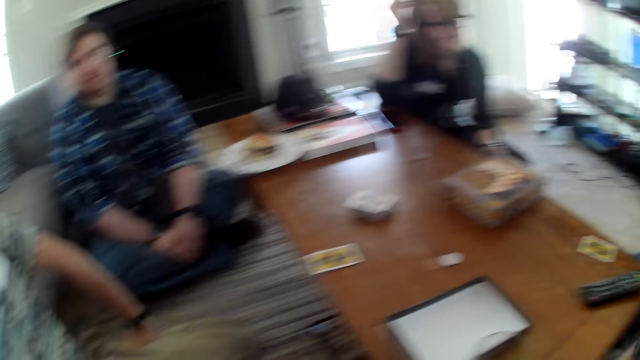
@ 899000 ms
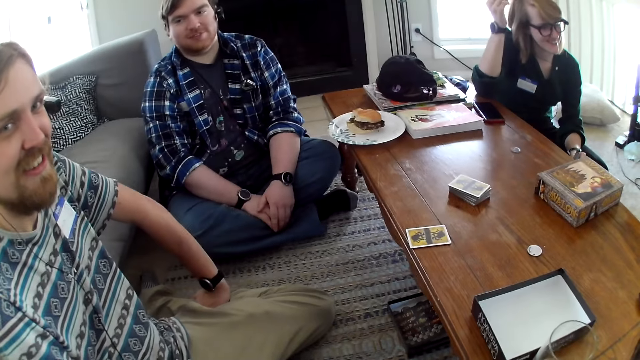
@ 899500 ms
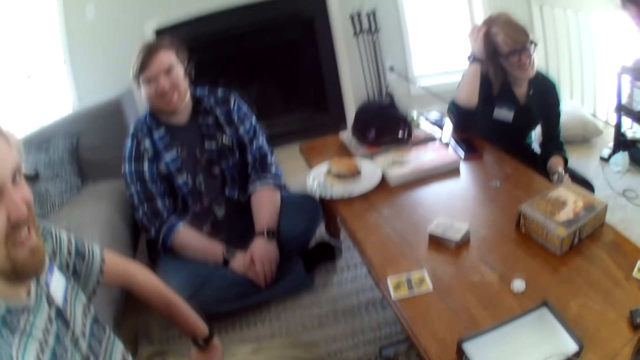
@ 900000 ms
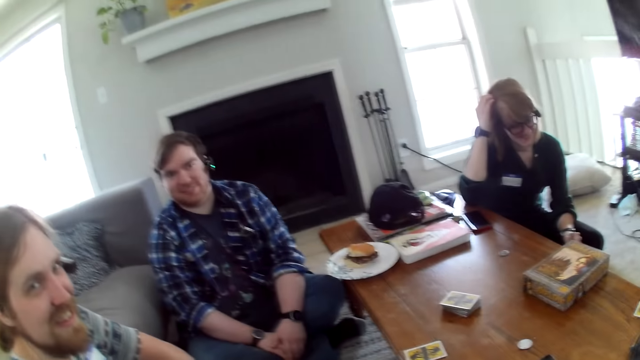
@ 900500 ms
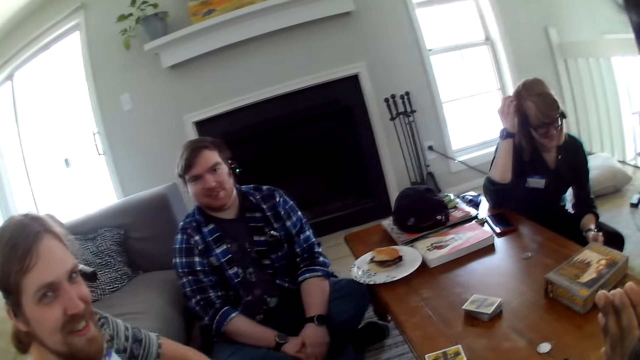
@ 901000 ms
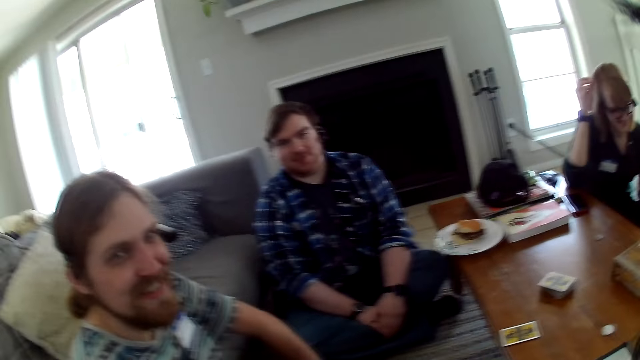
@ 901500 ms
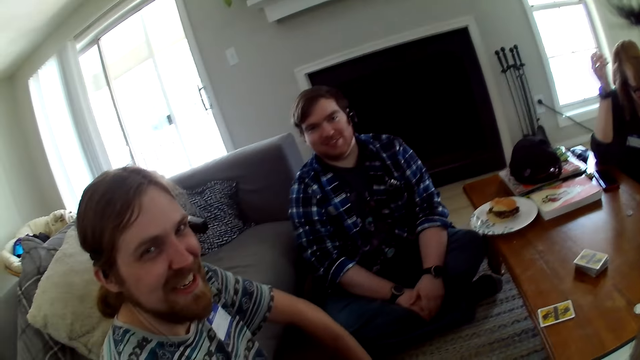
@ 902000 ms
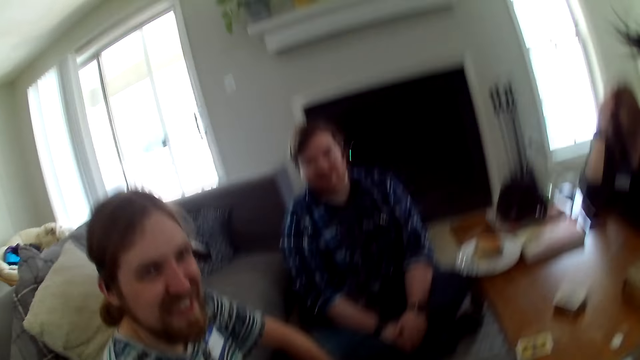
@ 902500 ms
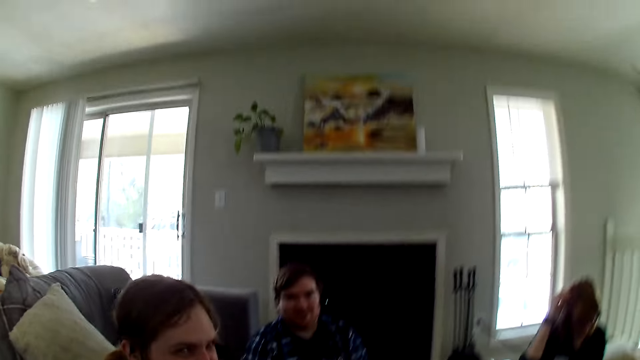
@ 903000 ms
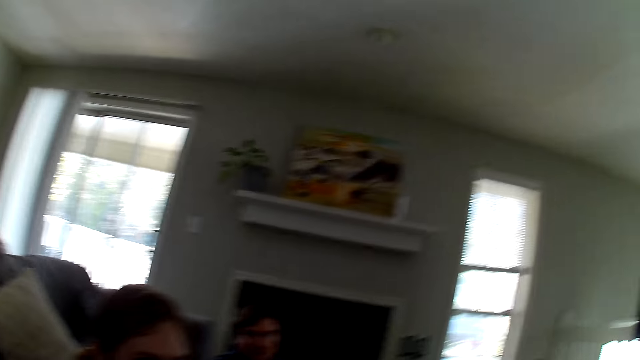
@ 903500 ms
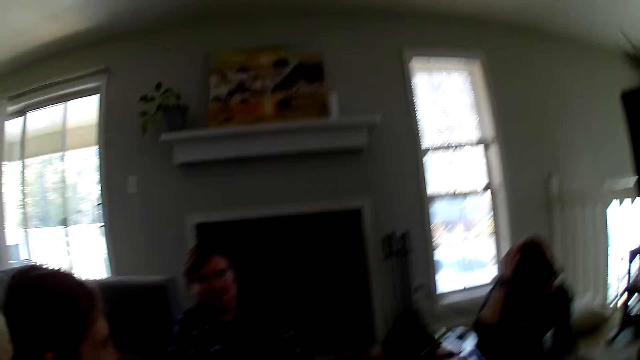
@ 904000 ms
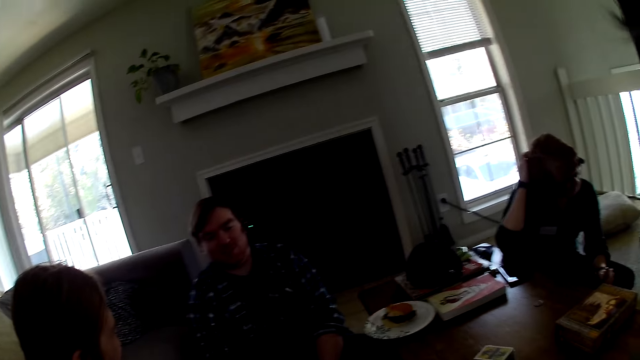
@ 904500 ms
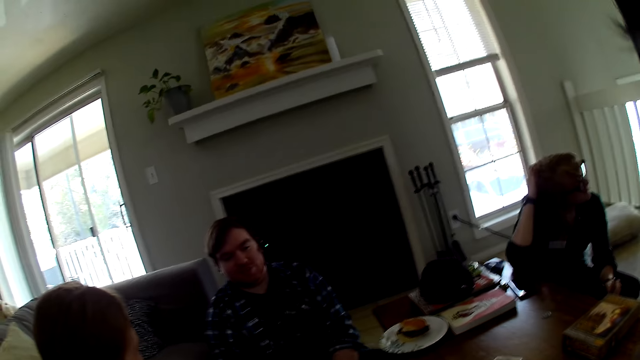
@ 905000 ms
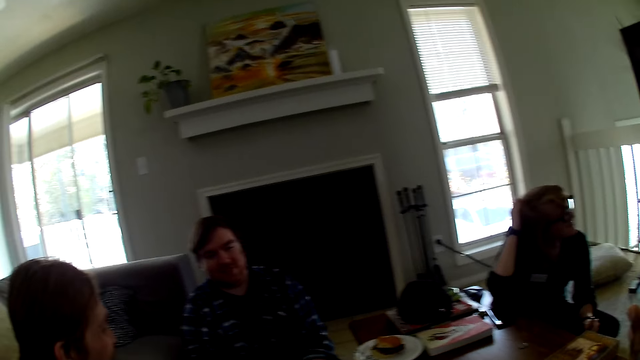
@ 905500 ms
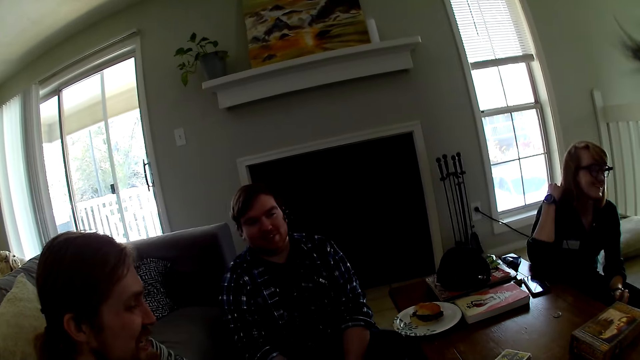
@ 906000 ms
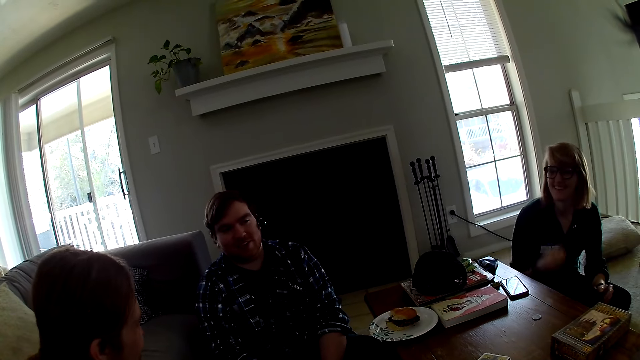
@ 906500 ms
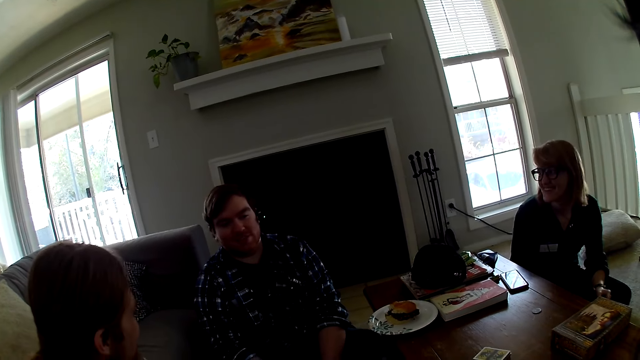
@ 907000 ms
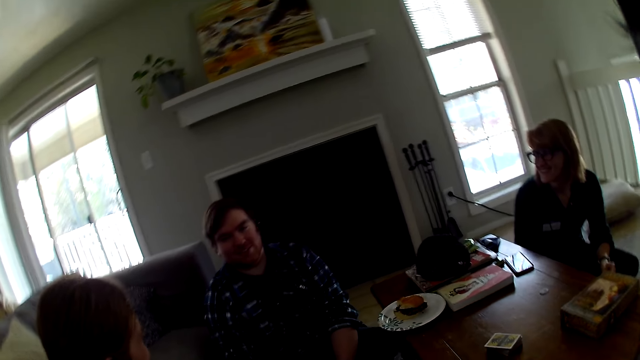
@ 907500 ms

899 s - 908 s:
A man looks at the camera wearer.

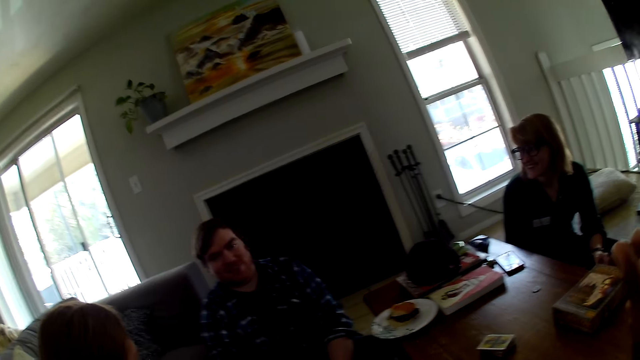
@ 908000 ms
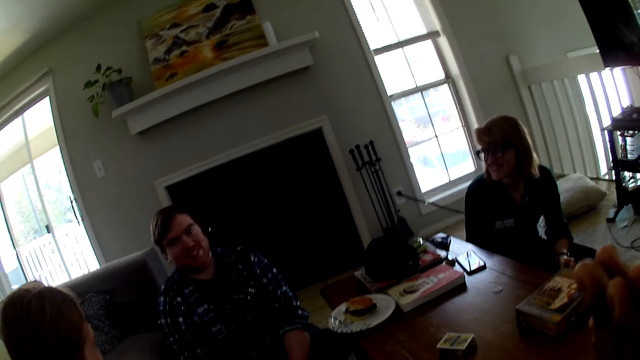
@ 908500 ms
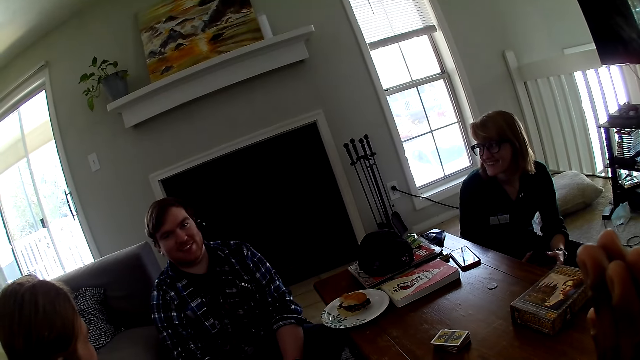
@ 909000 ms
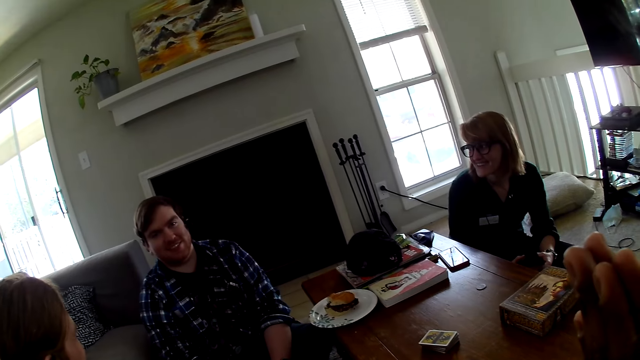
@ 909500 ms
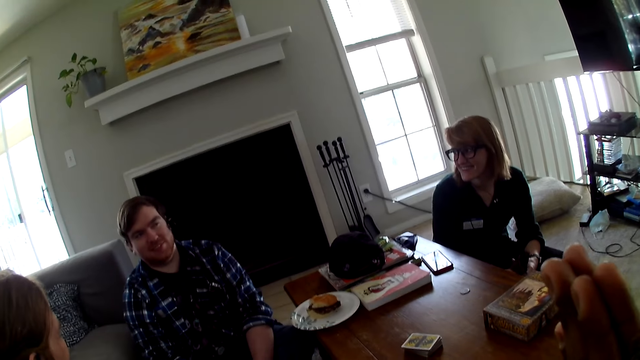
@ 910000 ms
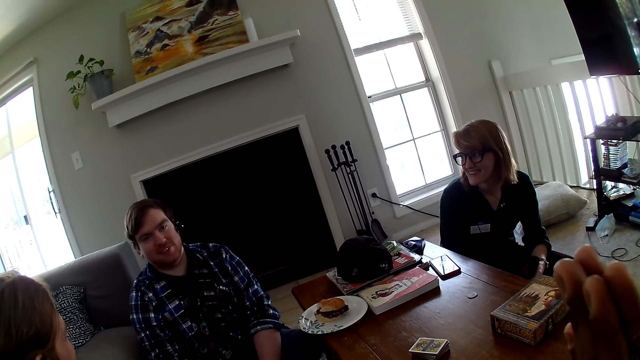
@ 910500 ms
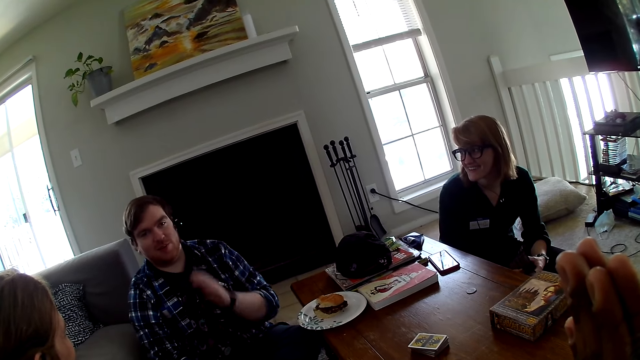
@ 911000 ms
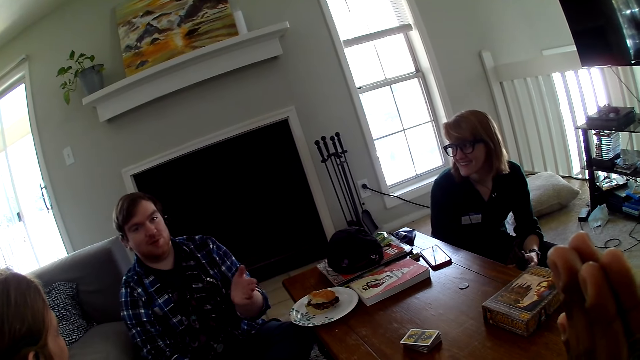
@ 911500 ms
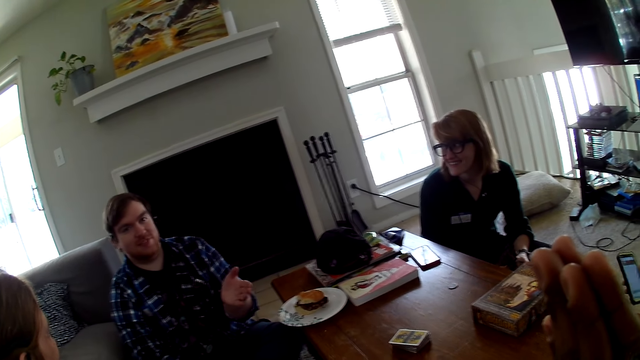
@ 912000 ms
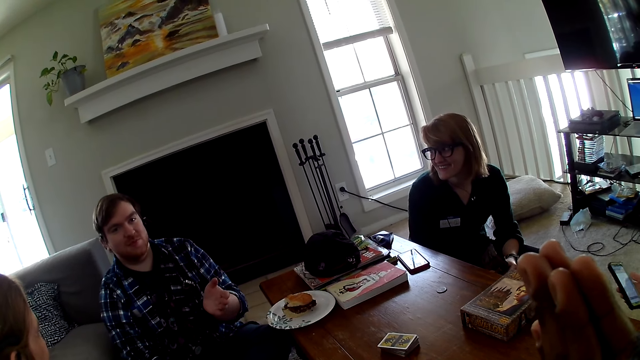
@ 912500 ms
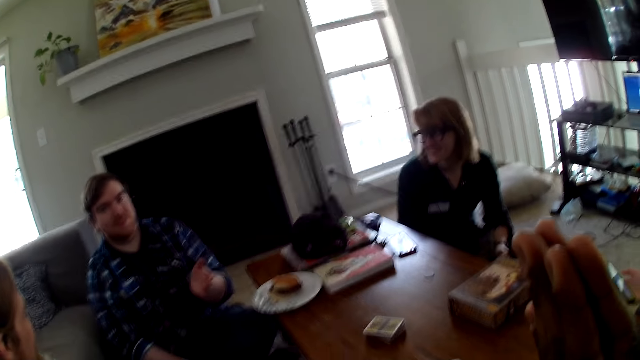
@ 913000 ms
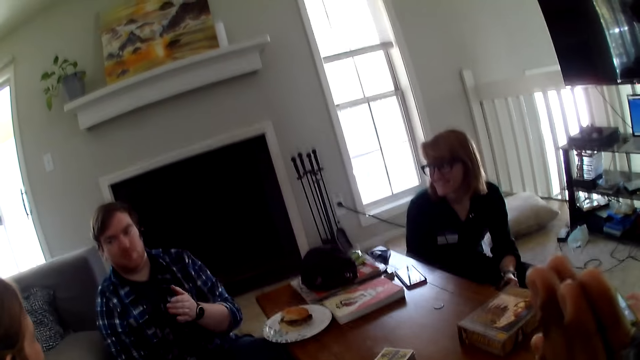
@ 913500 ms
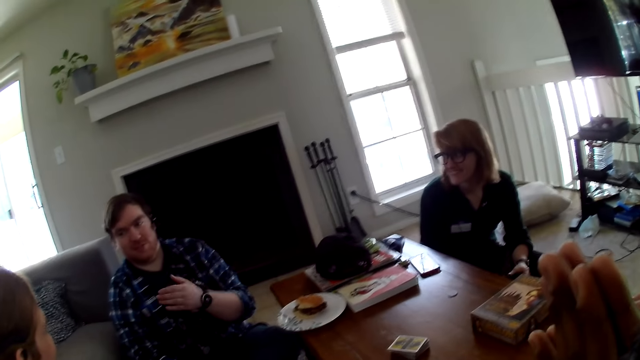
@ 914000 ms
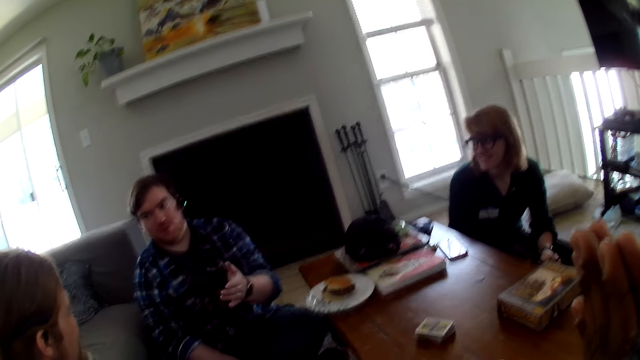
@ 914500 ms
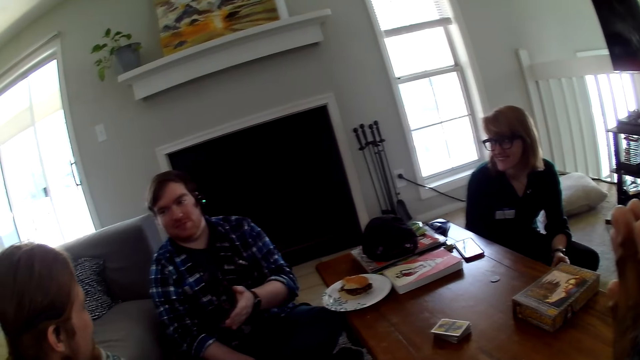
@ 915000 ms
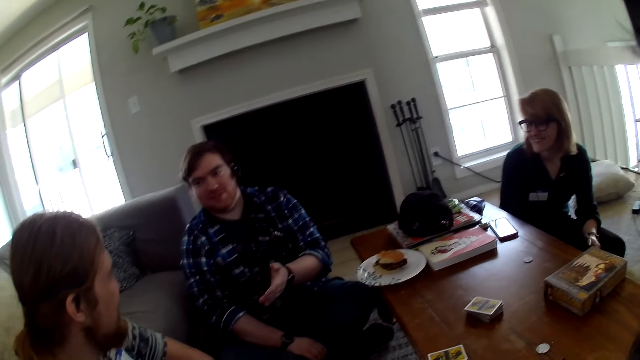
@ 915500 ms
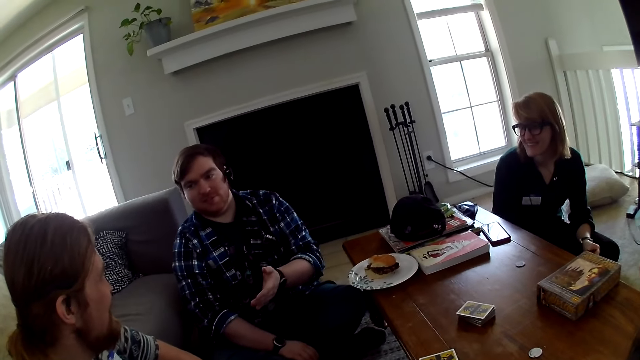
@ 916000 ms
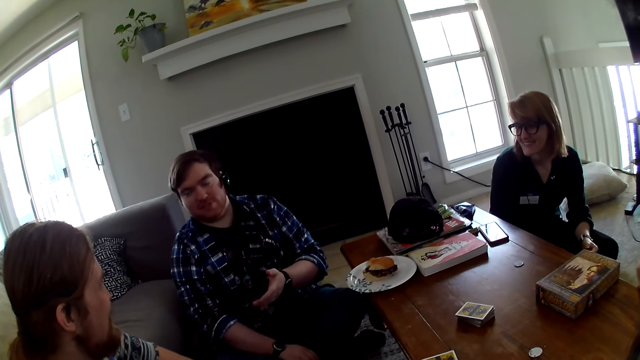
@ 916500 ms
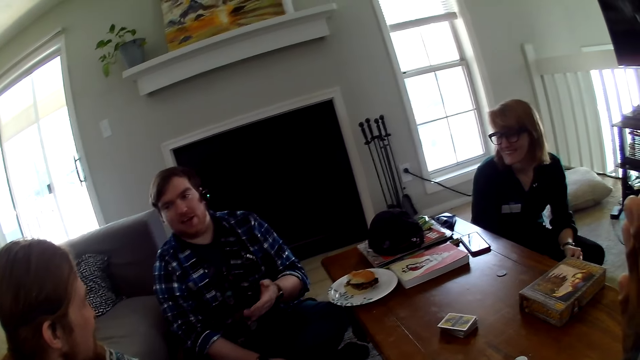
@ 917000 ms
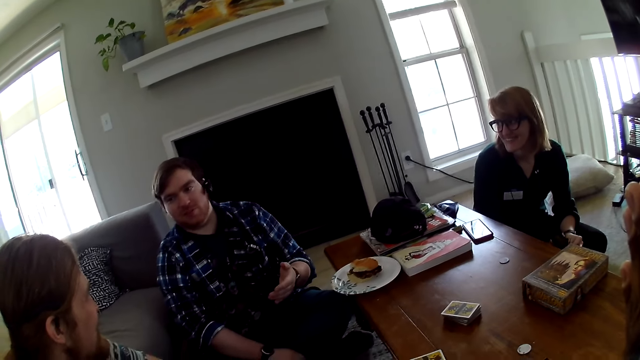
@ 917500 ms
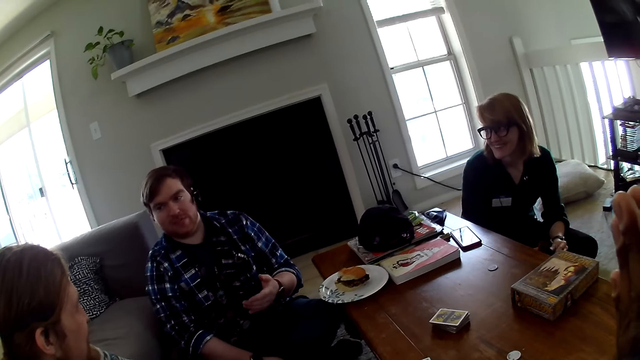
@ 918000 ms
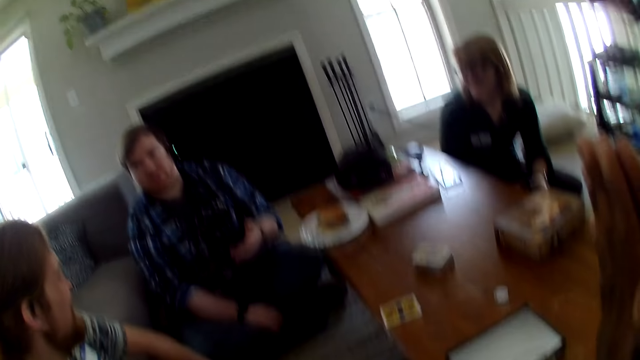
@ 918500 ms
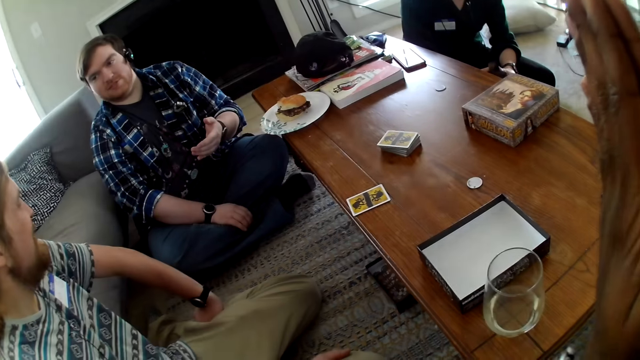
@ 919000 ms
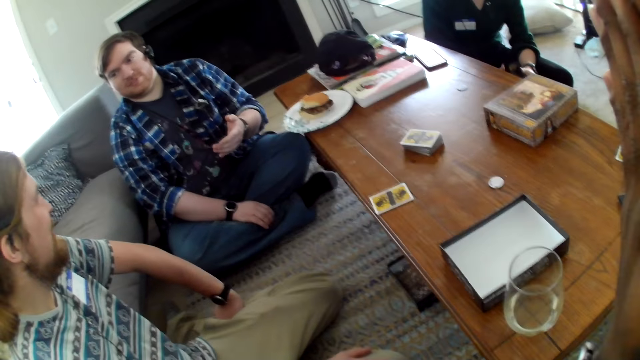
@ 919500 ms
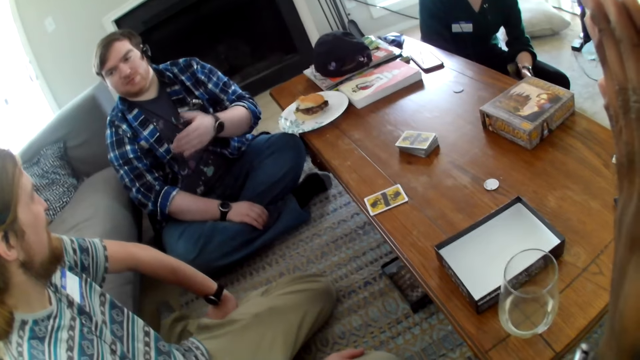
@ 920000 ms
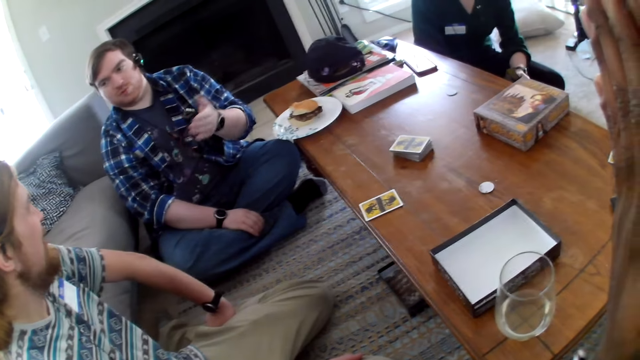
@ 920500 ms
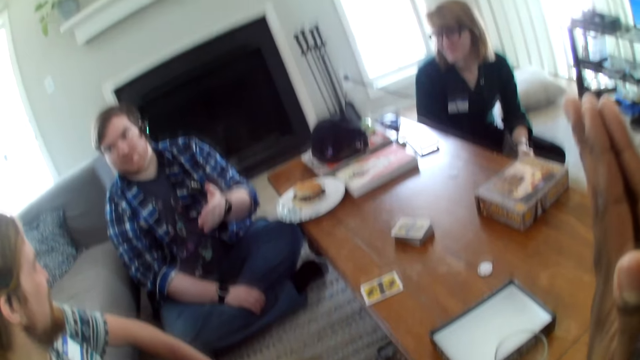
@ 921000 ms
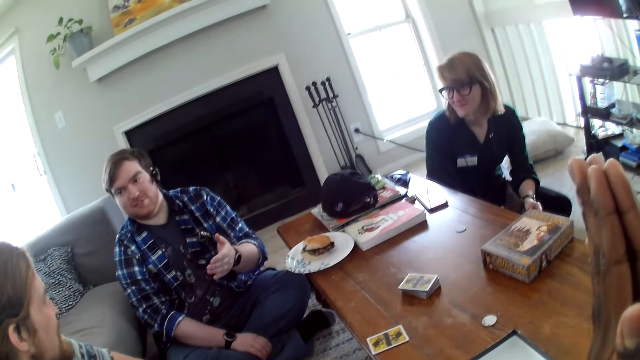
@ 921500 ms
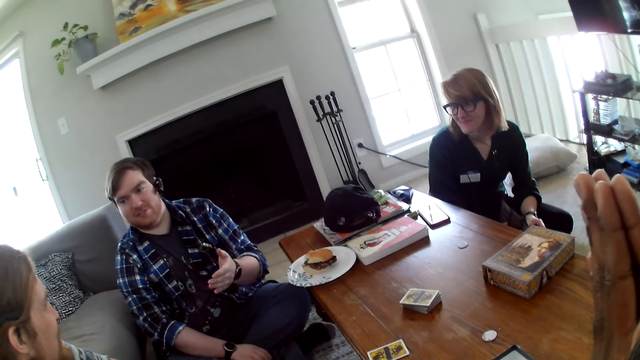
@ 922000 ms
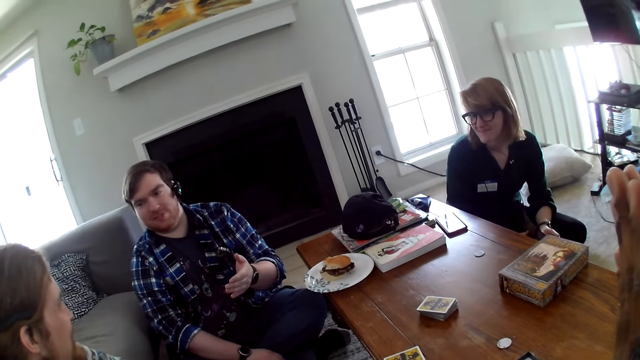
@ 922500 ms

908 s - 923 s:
A man talks to the camera wearer. Another man moves the hand. The first man talks with another man.
